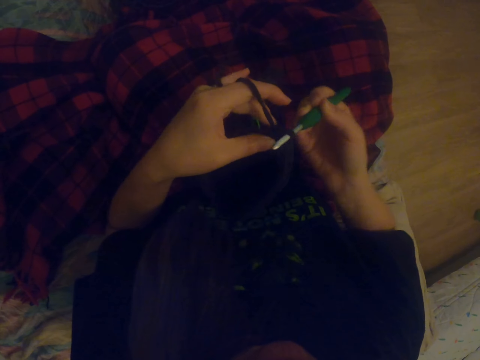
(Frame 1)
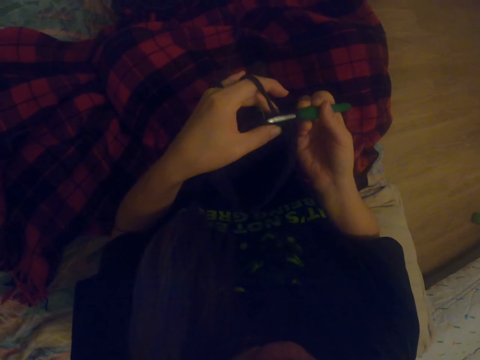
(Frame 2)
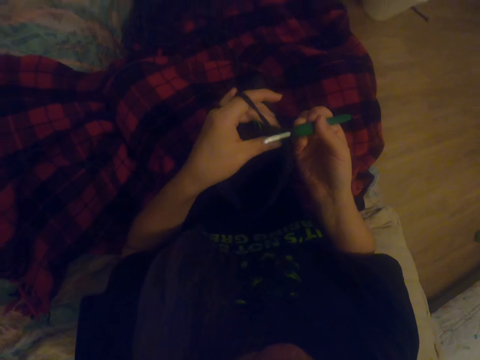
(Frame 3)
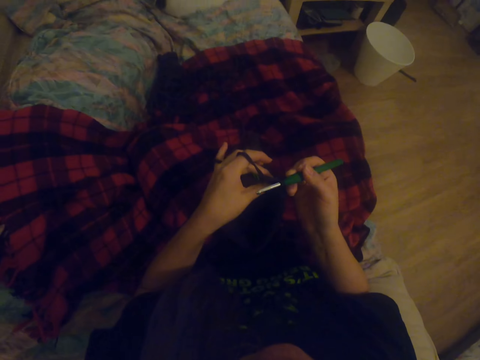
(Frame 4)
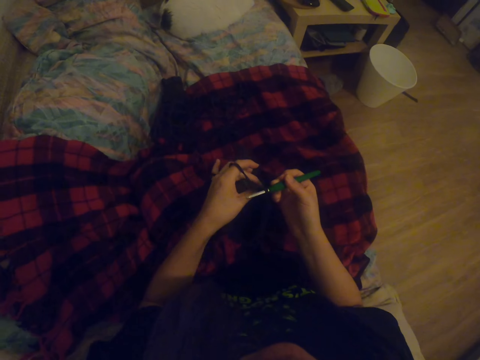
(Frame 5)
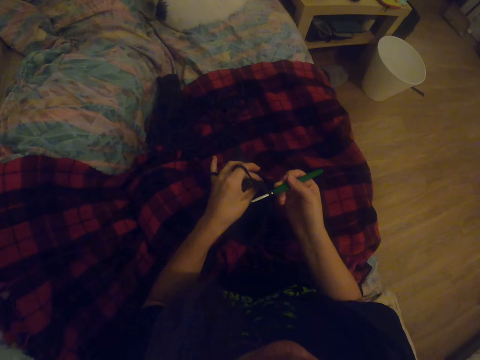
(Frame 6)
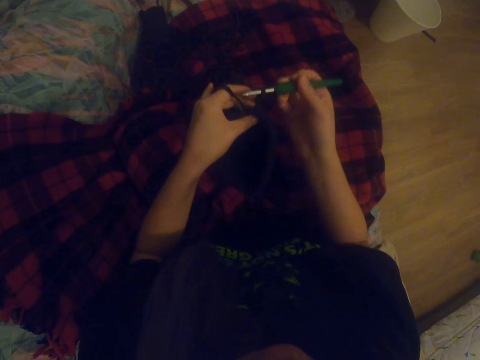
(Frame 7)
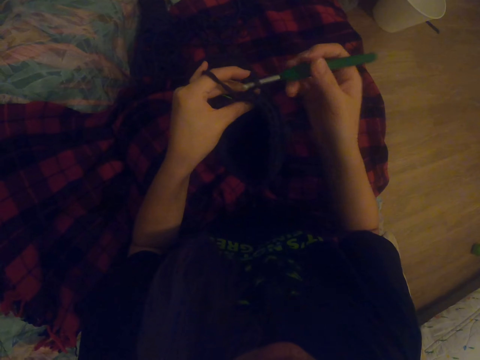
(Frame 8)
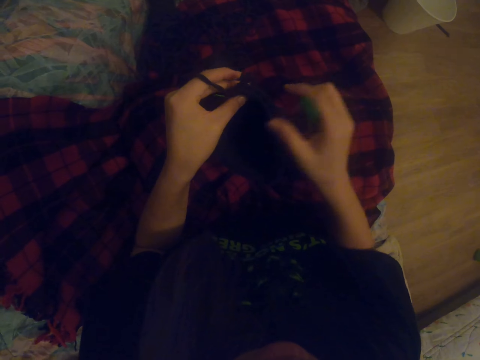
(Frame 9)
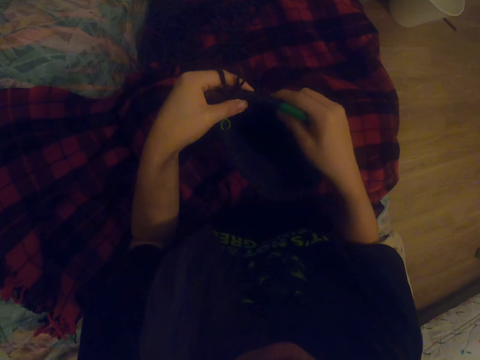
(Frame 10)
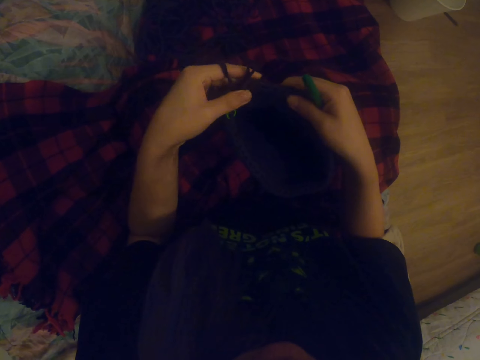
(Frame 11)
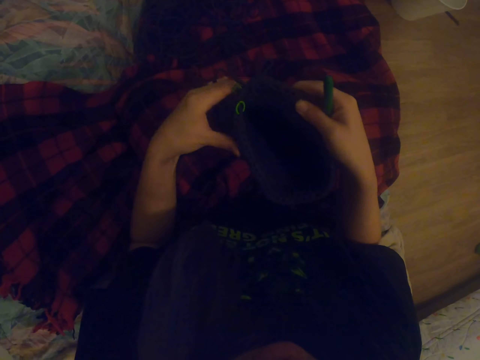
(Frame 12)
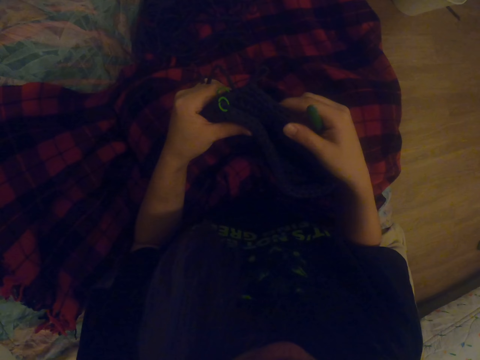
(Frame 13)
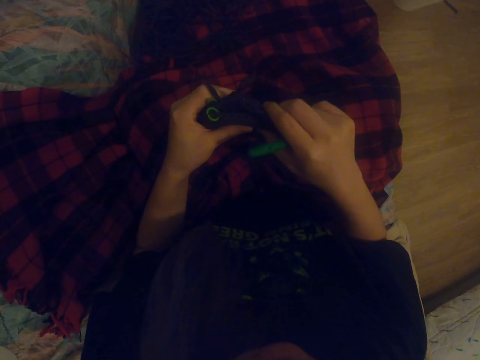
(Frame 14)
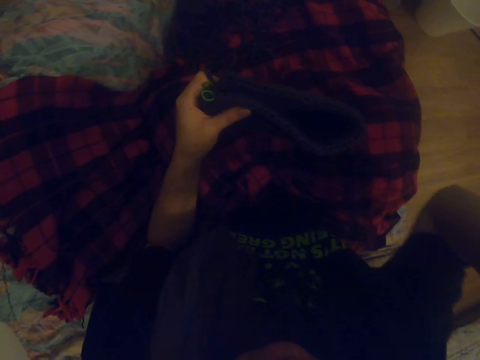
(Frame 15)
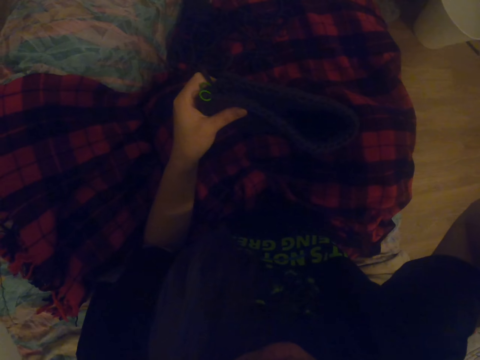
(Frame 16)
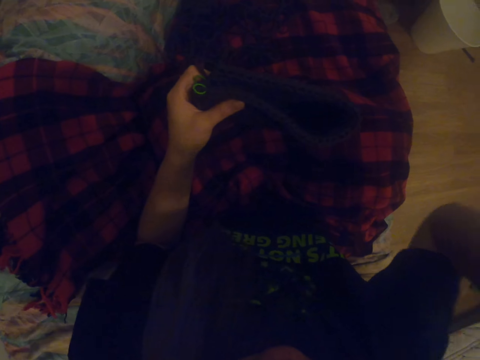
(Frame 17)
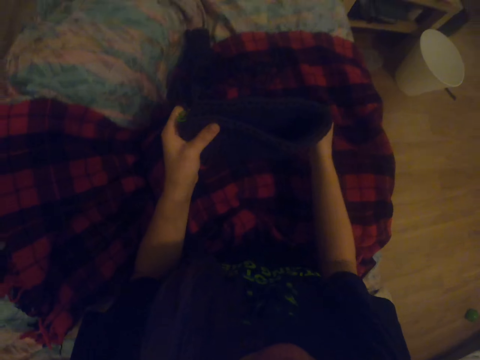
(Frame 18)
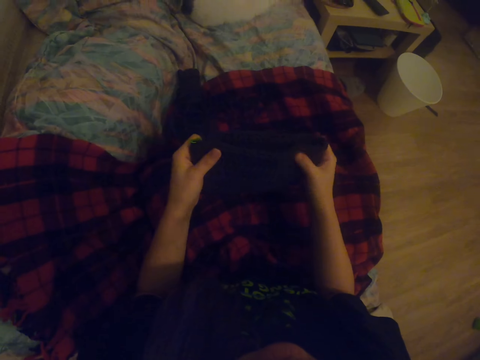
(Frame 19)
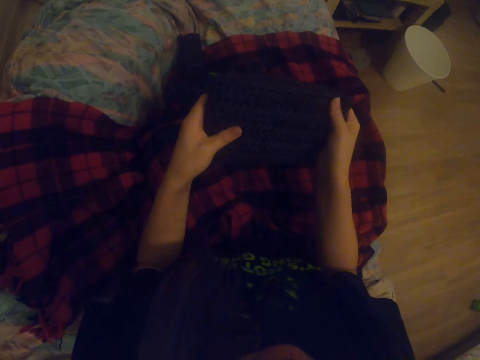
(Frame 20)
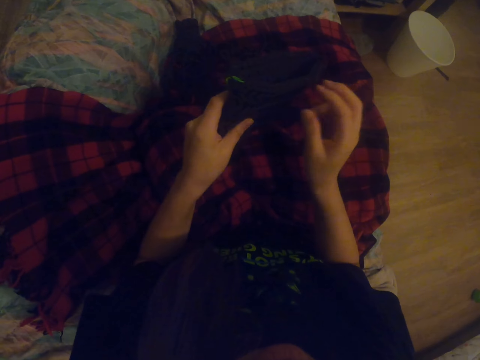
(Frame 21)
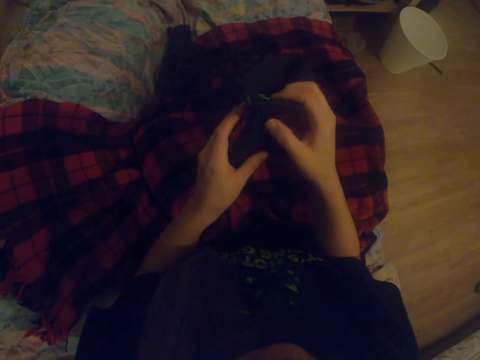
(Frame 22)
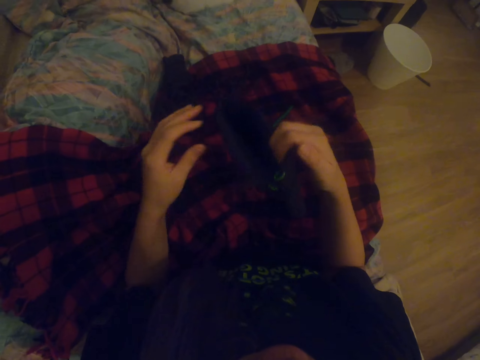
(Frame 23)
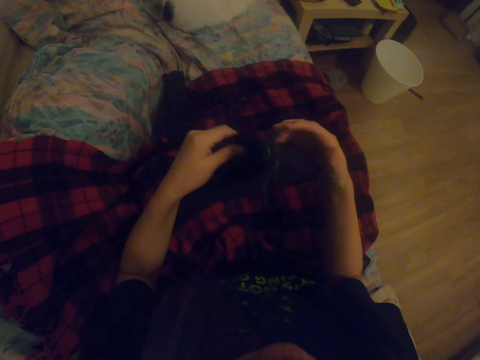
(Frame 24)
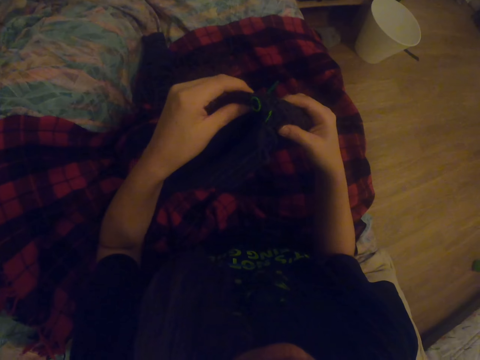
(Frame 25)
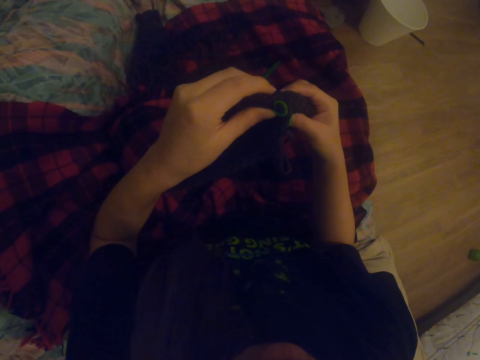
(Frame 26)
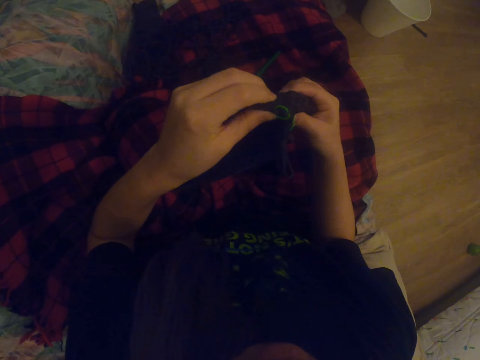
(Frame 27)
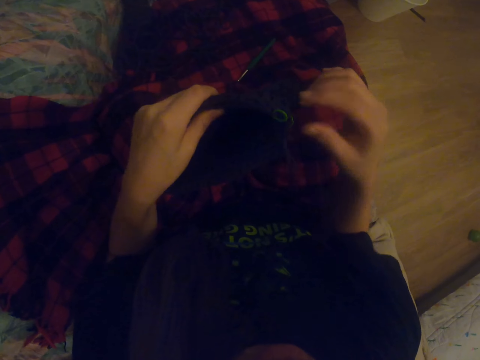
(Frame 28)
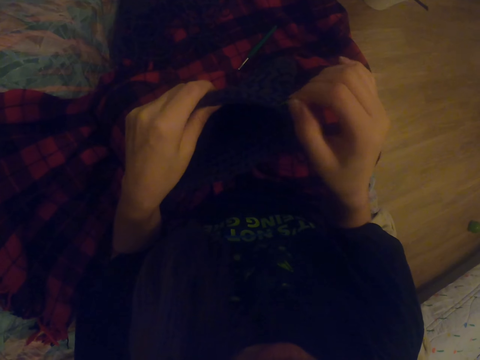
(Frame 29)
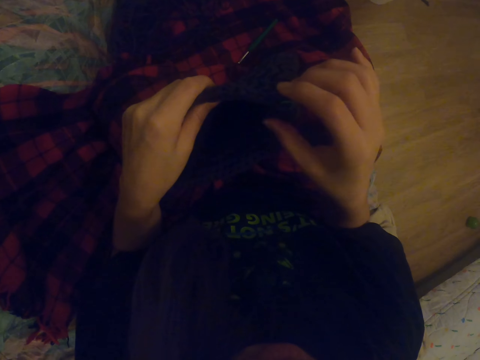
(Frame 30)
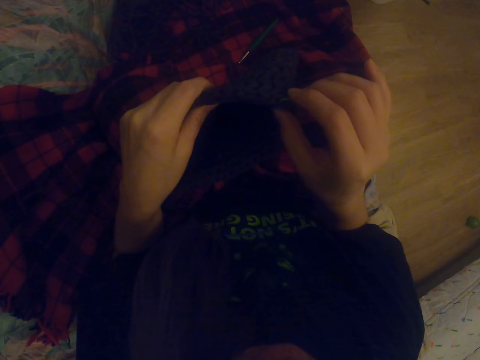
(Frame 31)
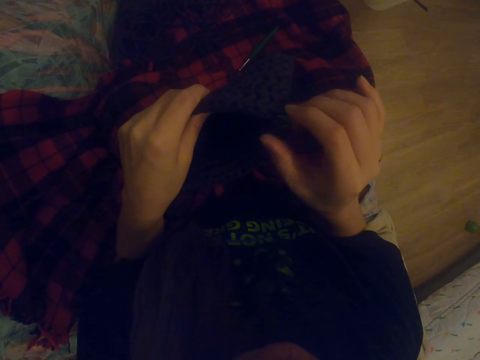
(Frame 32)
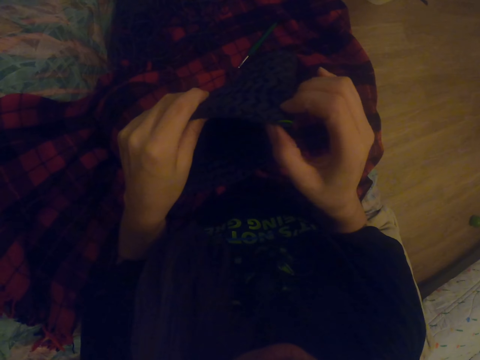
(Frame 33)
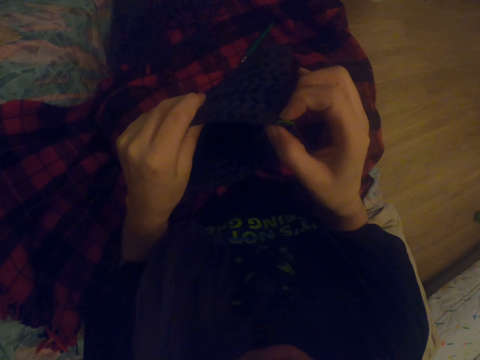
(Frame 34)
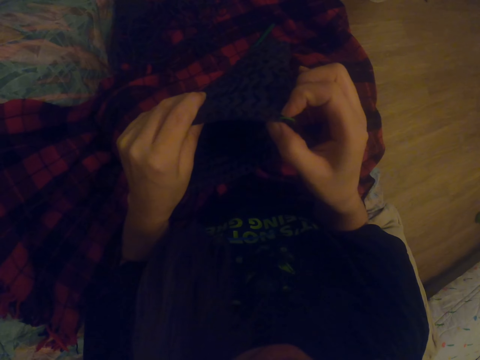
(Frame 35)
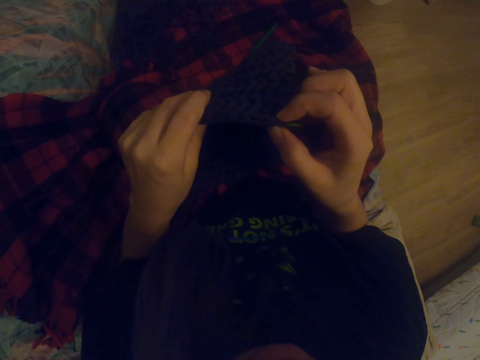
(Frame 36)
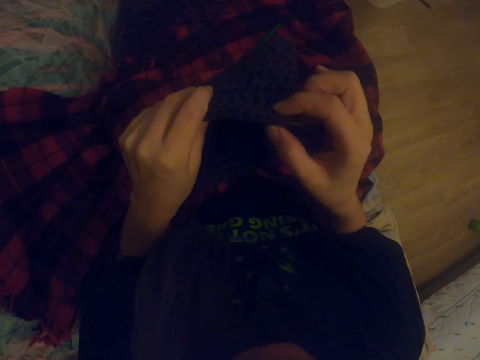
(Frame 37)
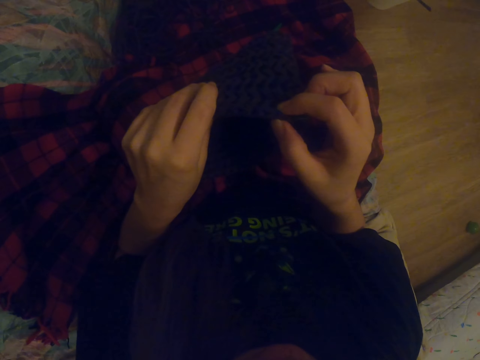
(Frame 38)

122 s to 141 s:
The camera wearer adjusts the fabric. She examines the fabric. She lifts the right hand. She touches her face. She presses the fabric. She turns the fabric. She counts the knitted fabric.

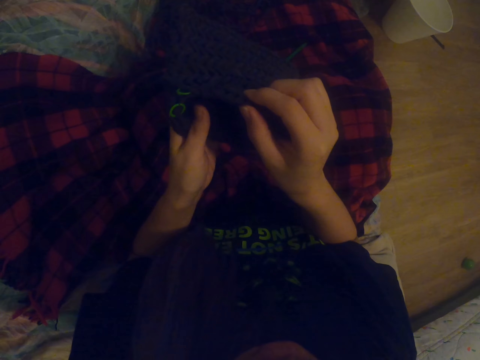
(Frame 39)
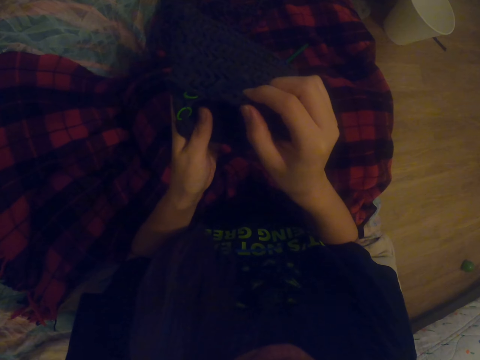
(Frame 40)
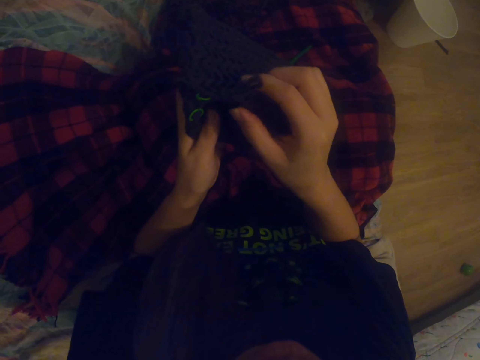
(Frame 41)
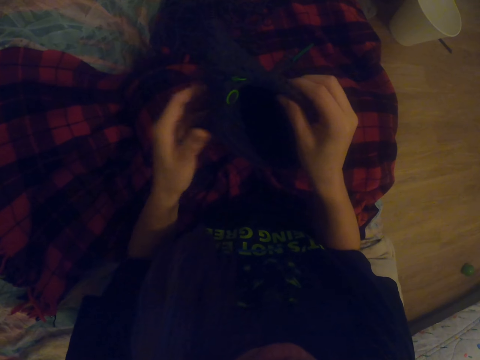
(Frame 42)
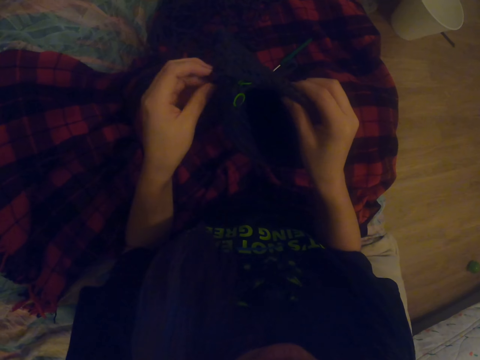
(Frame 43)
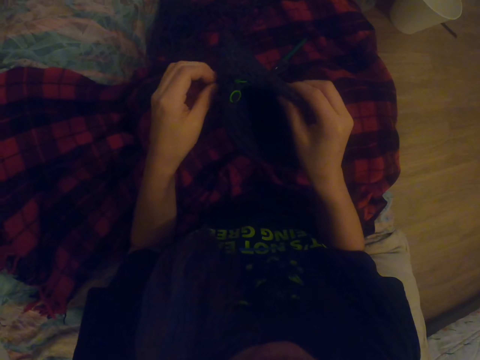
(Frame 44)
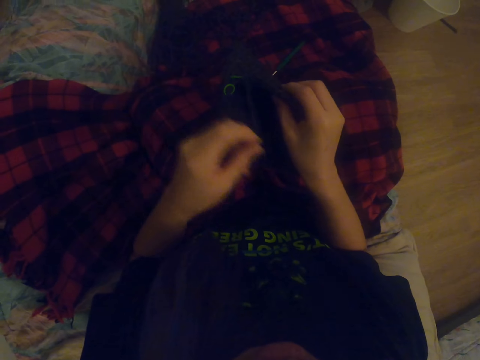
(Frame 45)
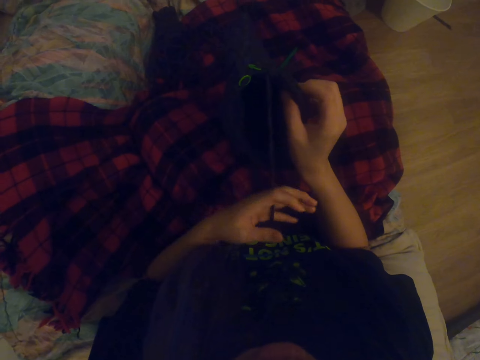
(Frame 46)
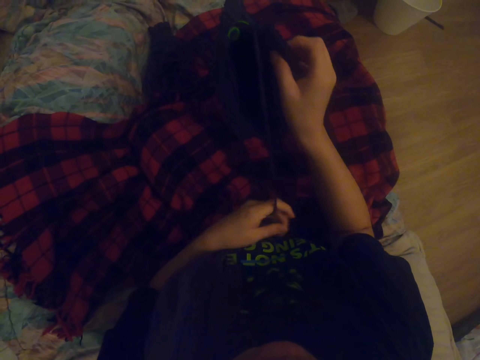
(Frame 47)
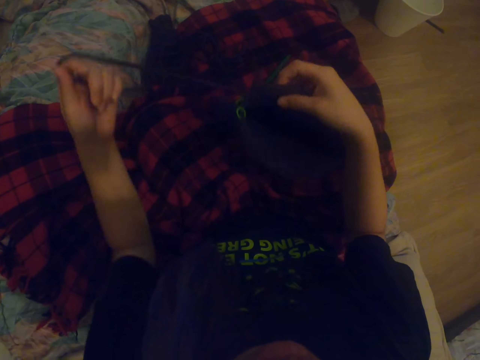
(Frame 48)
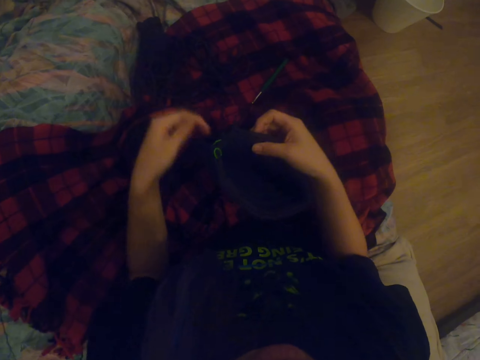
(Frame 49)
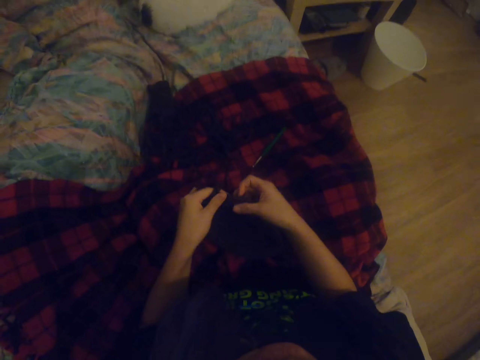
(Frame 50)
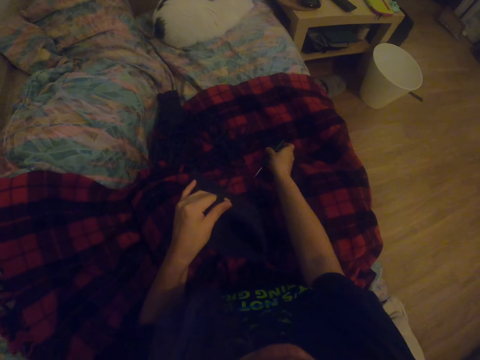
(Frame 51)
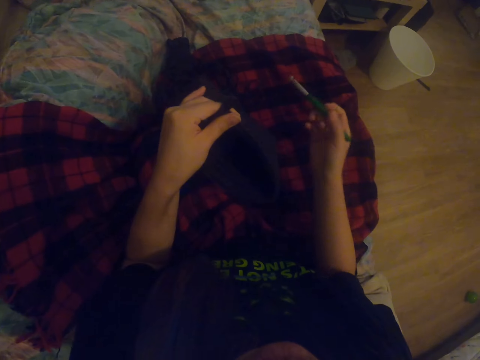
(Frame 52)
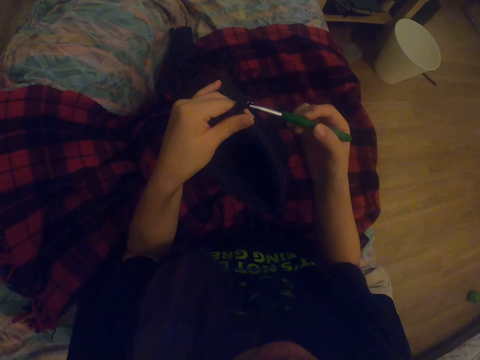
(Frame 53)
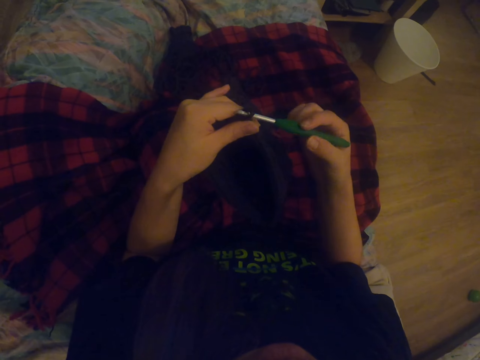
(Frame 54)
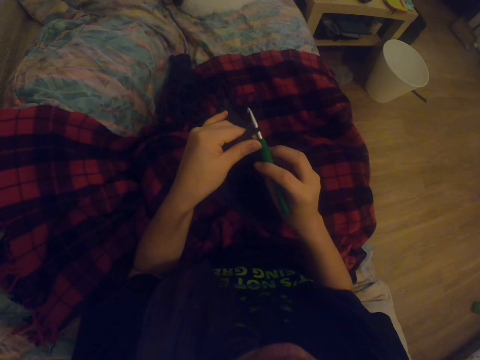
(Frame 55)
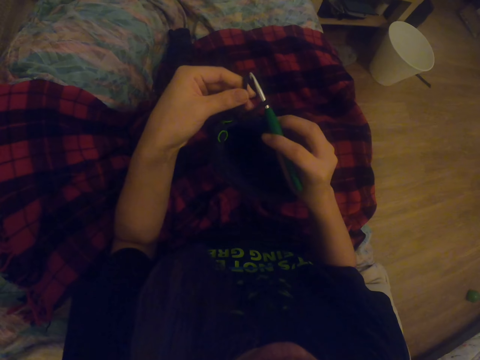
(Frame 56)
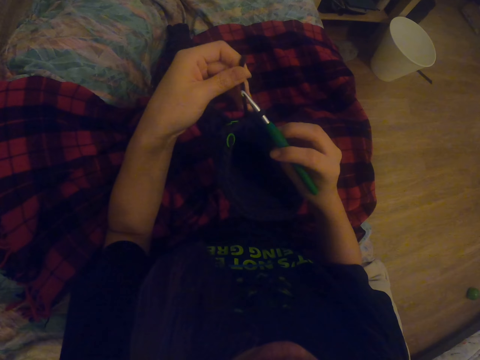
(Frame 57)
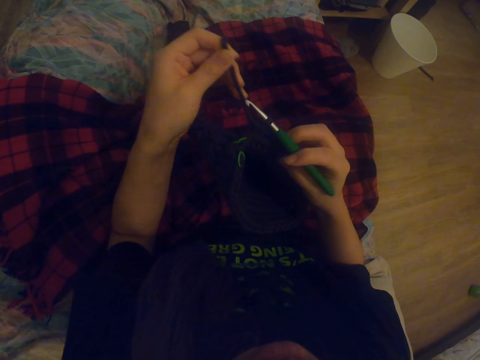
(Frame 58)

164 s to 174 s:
The camera wearer straightens the fabric. They move yarn from the fabric. They pick up the hooked needle.
